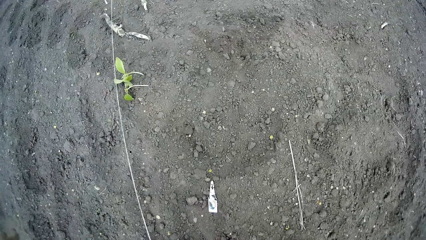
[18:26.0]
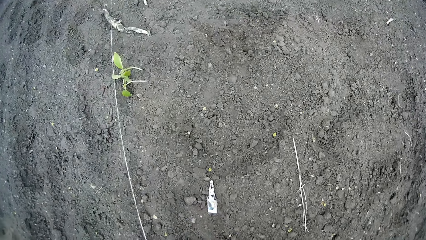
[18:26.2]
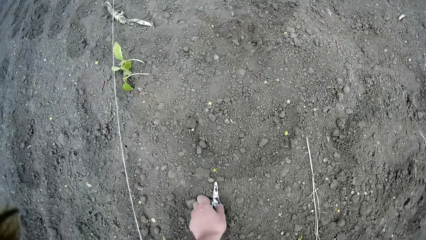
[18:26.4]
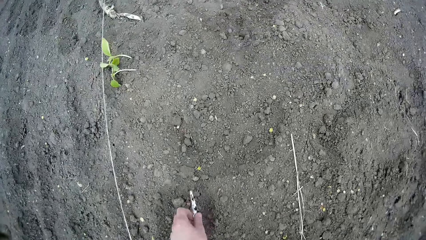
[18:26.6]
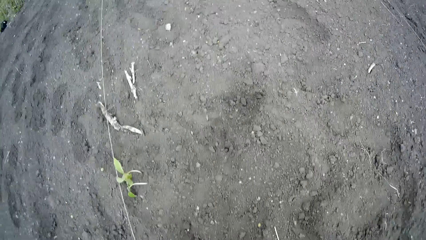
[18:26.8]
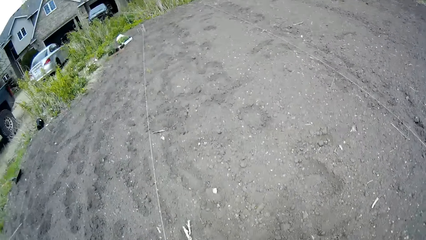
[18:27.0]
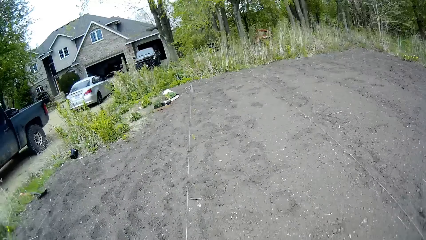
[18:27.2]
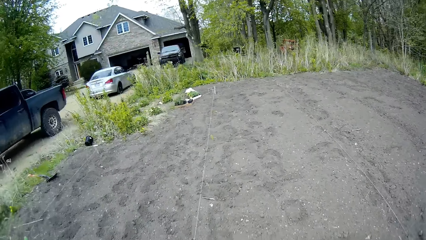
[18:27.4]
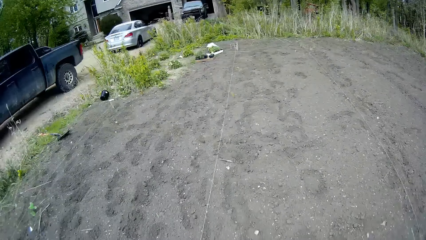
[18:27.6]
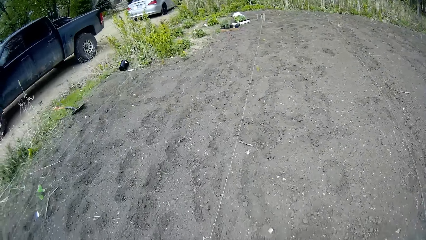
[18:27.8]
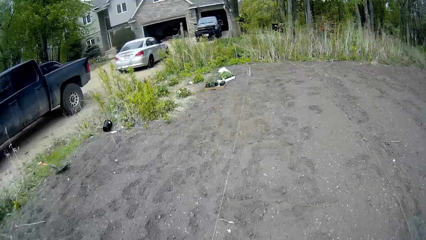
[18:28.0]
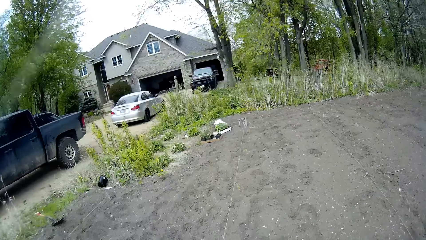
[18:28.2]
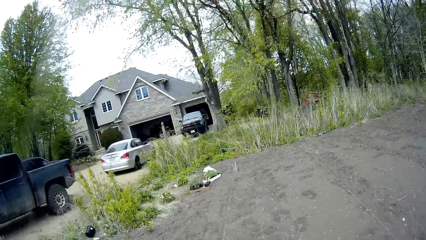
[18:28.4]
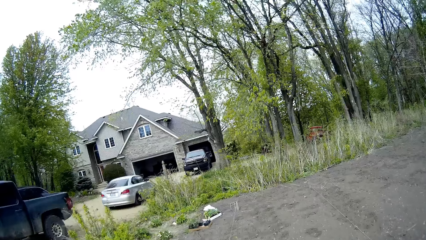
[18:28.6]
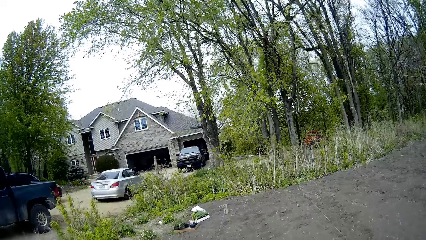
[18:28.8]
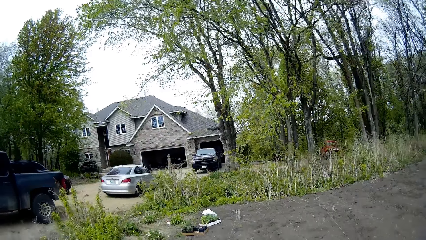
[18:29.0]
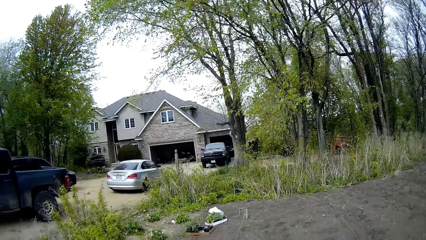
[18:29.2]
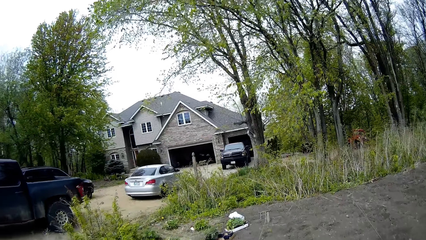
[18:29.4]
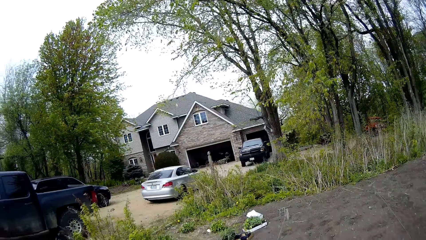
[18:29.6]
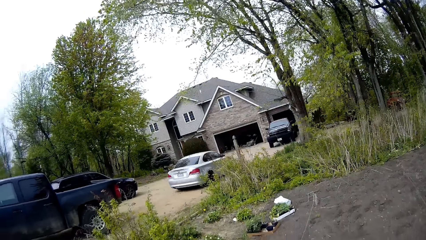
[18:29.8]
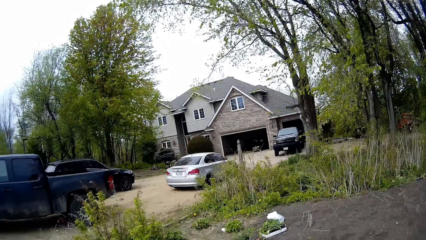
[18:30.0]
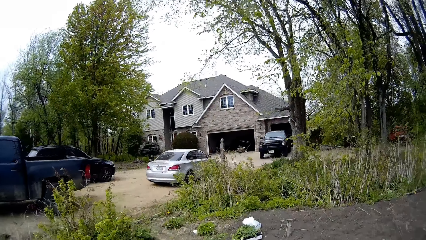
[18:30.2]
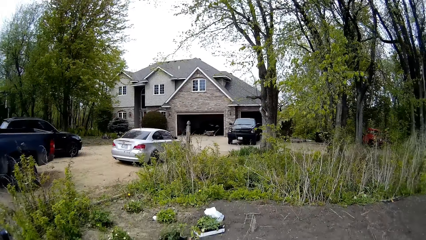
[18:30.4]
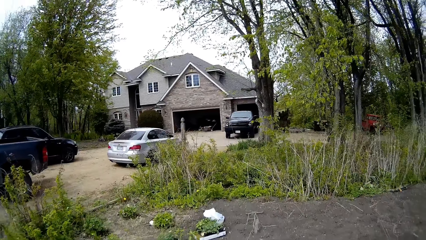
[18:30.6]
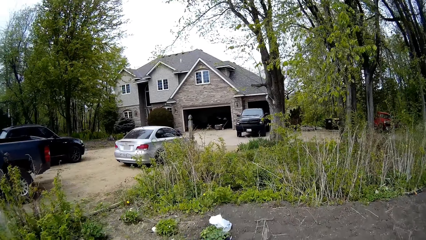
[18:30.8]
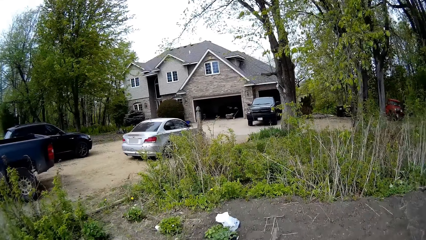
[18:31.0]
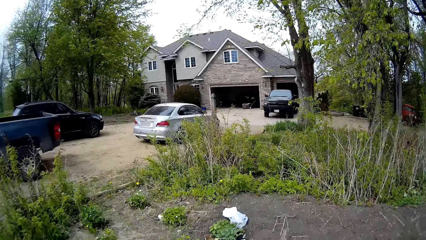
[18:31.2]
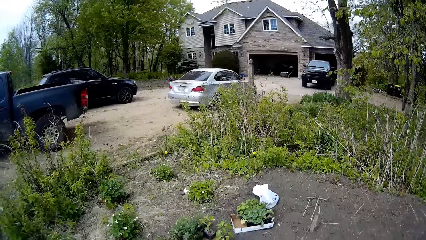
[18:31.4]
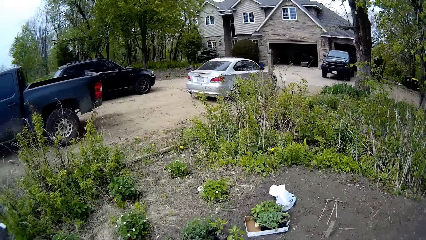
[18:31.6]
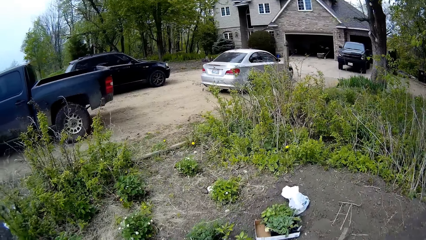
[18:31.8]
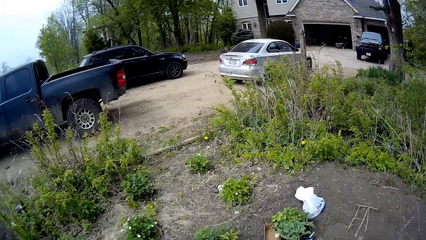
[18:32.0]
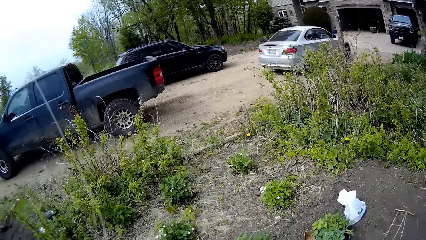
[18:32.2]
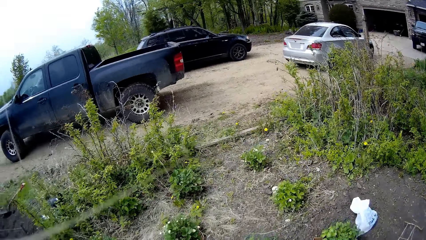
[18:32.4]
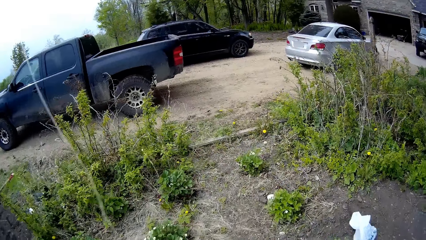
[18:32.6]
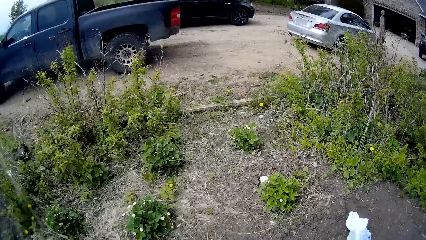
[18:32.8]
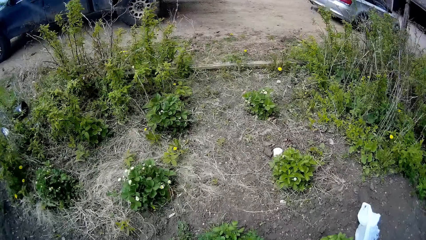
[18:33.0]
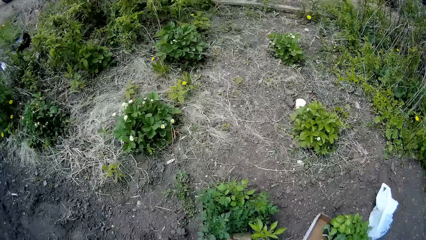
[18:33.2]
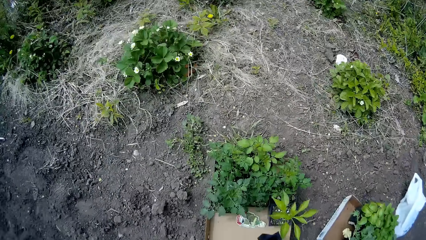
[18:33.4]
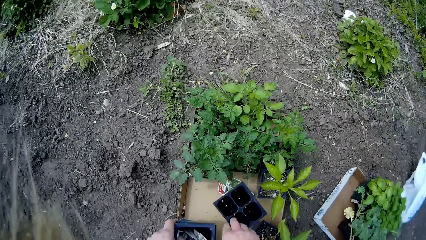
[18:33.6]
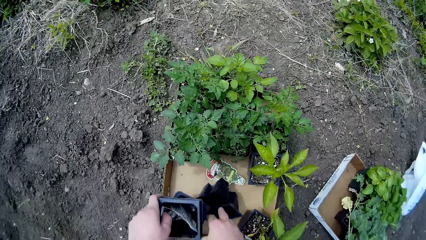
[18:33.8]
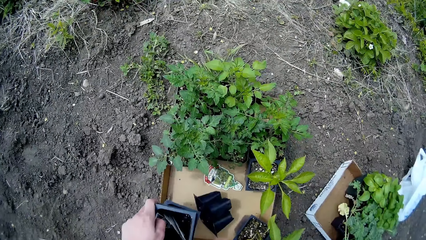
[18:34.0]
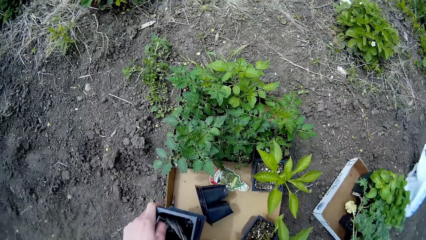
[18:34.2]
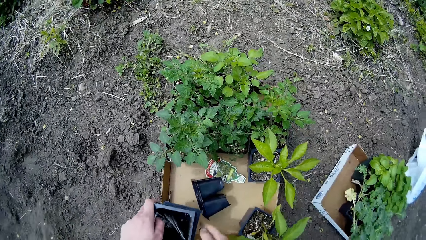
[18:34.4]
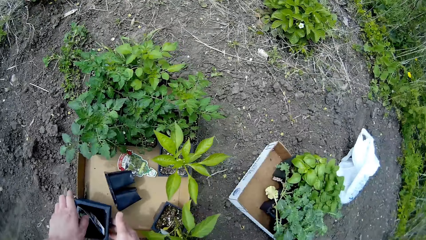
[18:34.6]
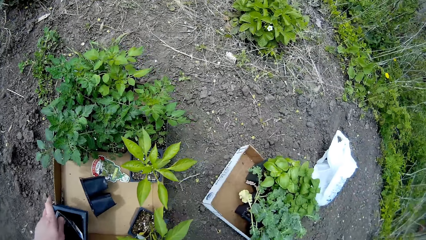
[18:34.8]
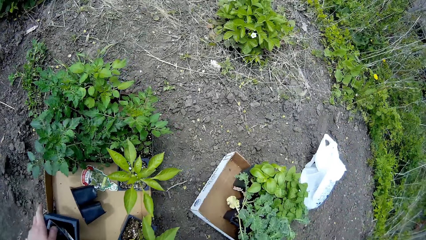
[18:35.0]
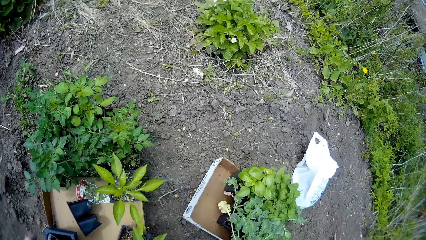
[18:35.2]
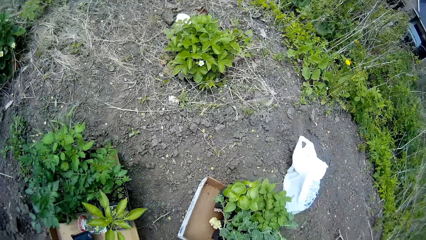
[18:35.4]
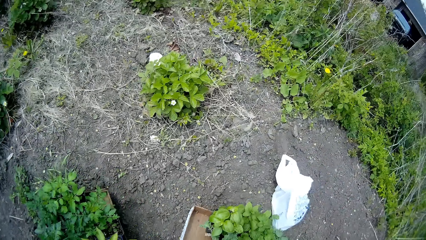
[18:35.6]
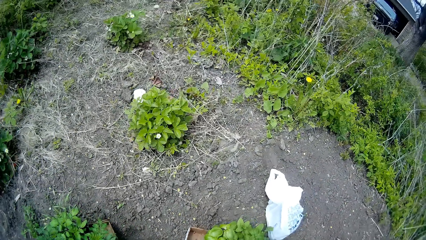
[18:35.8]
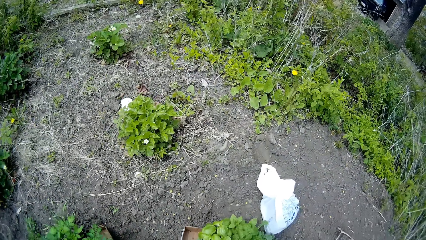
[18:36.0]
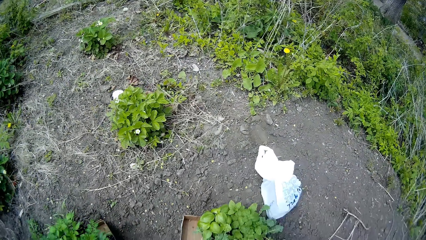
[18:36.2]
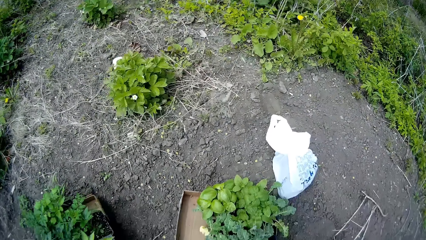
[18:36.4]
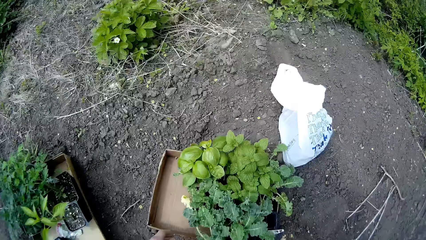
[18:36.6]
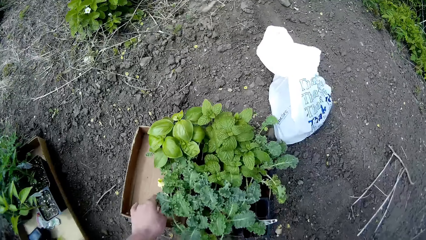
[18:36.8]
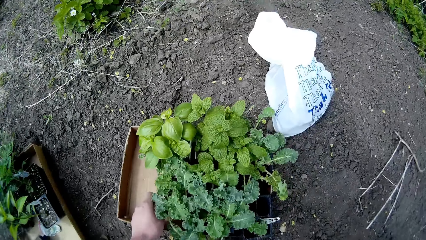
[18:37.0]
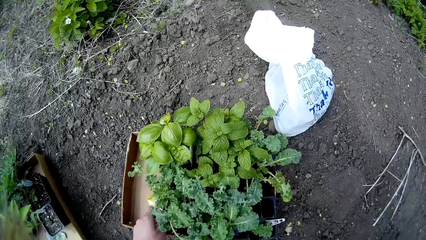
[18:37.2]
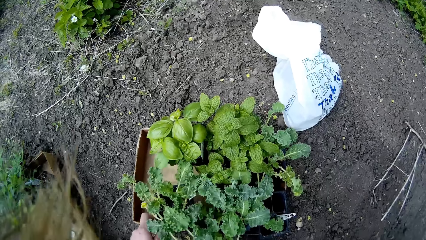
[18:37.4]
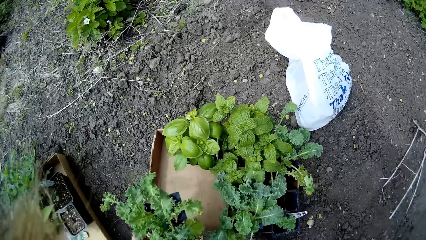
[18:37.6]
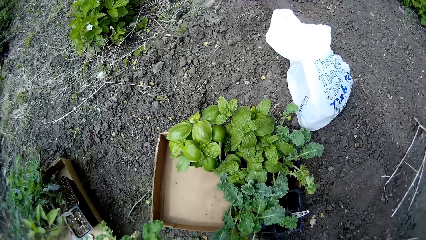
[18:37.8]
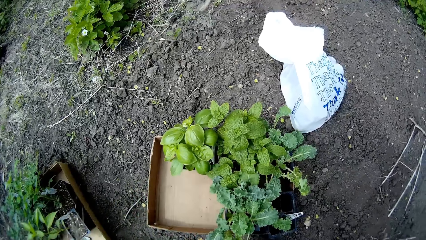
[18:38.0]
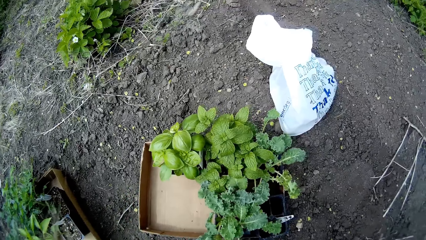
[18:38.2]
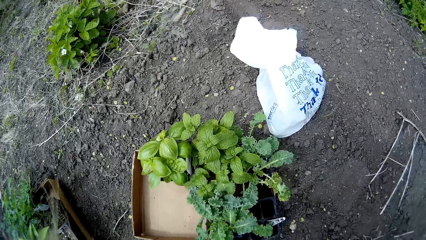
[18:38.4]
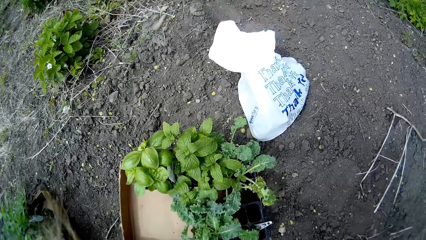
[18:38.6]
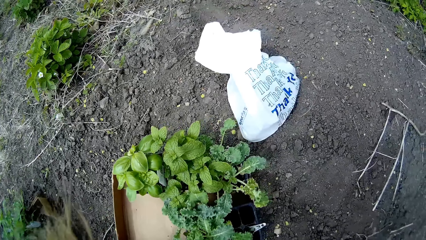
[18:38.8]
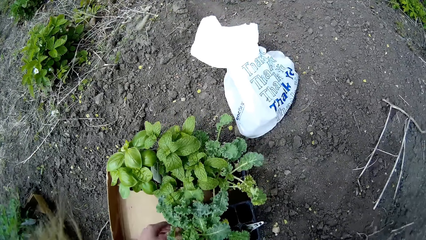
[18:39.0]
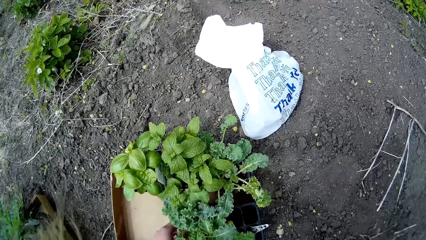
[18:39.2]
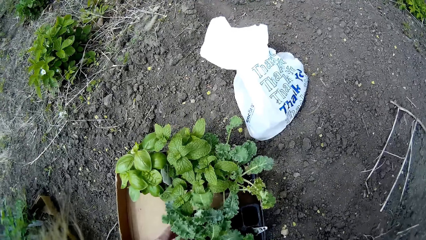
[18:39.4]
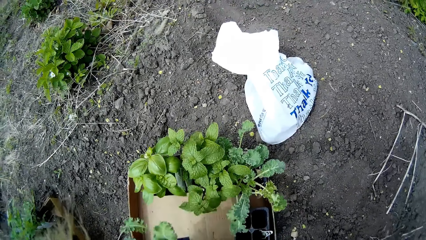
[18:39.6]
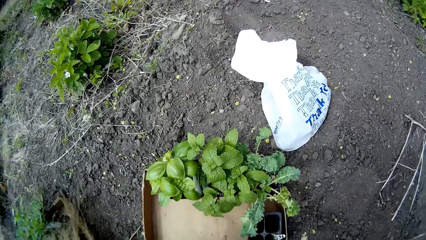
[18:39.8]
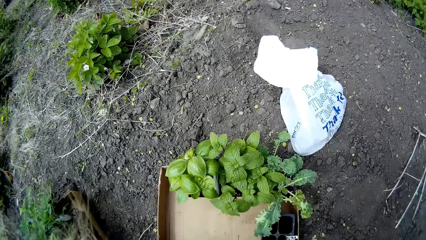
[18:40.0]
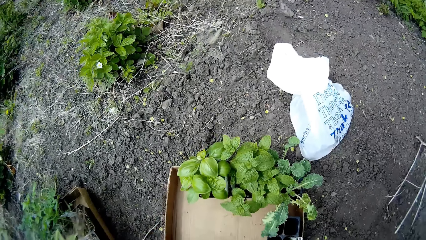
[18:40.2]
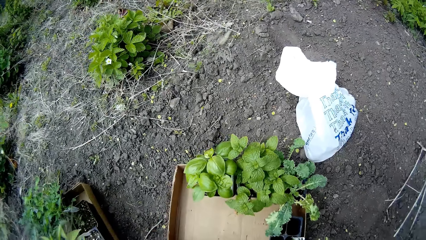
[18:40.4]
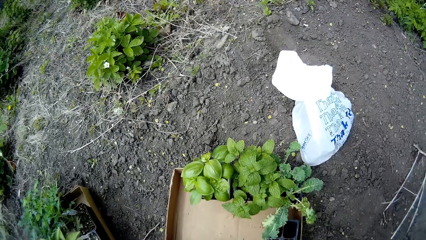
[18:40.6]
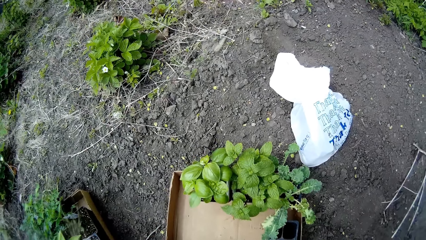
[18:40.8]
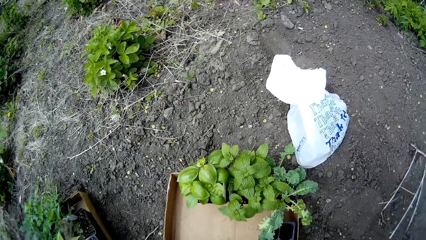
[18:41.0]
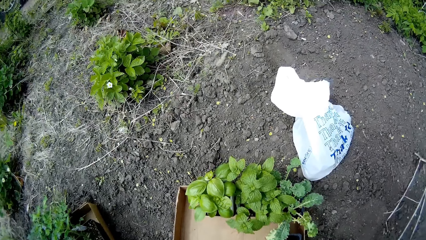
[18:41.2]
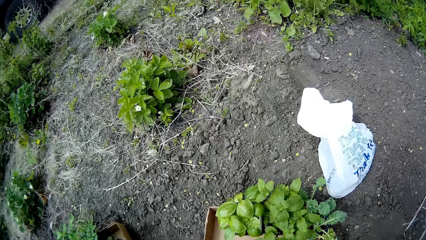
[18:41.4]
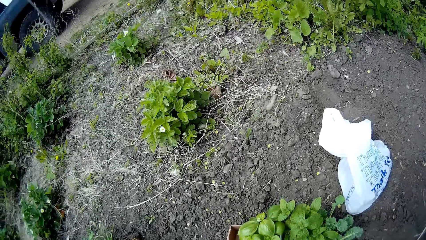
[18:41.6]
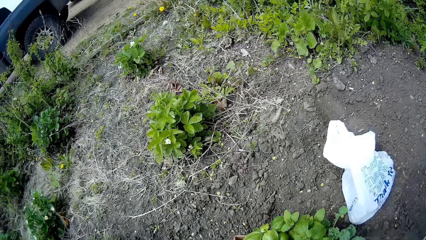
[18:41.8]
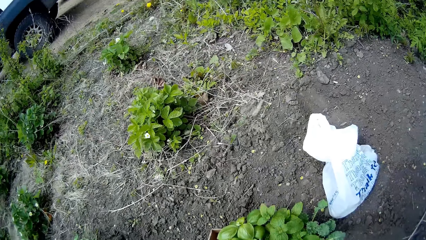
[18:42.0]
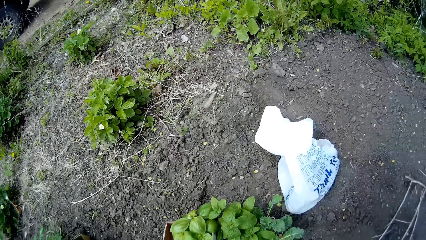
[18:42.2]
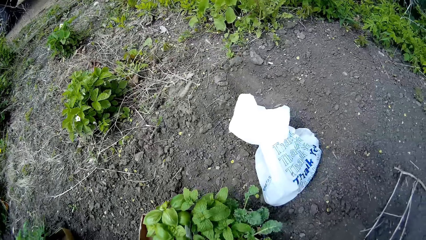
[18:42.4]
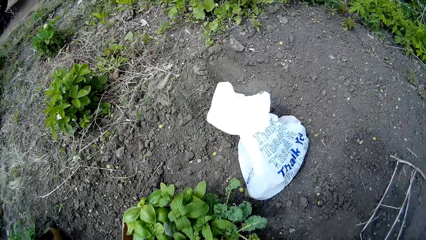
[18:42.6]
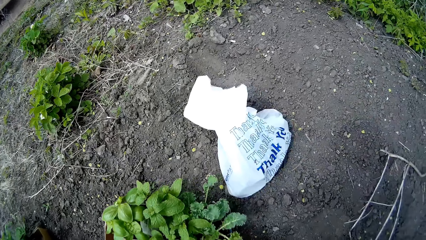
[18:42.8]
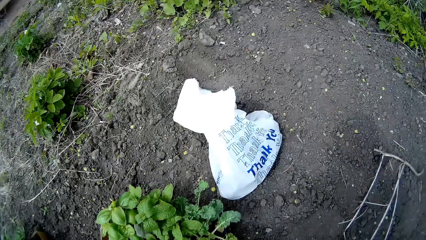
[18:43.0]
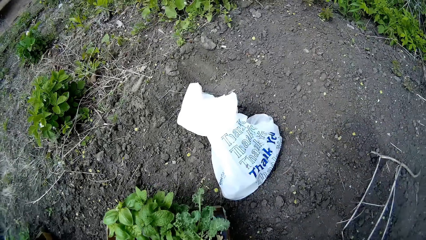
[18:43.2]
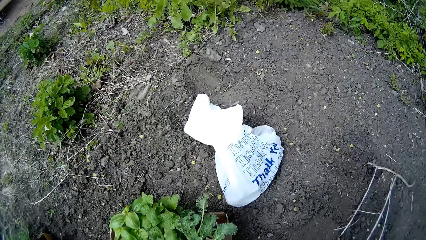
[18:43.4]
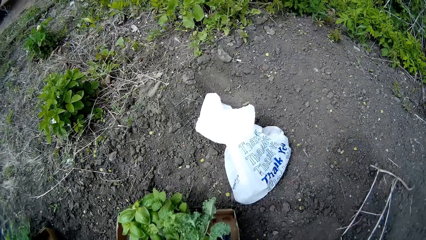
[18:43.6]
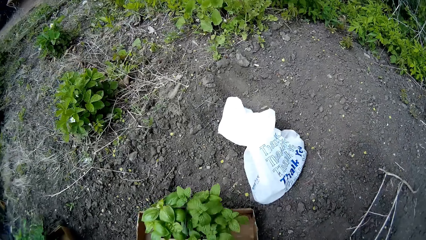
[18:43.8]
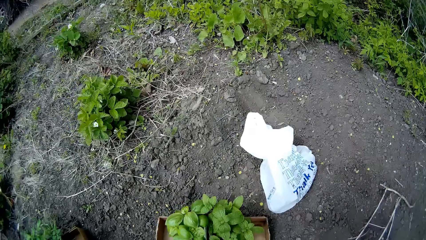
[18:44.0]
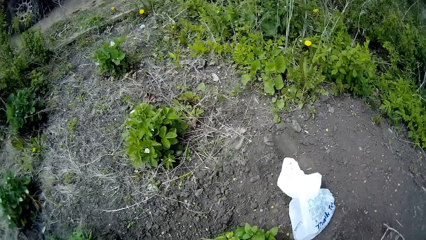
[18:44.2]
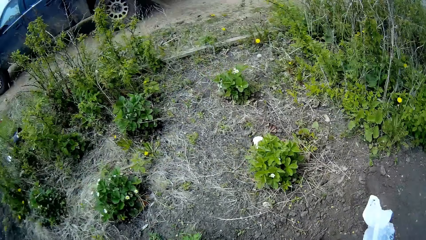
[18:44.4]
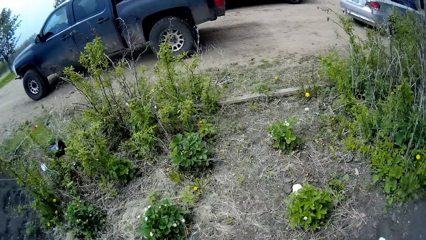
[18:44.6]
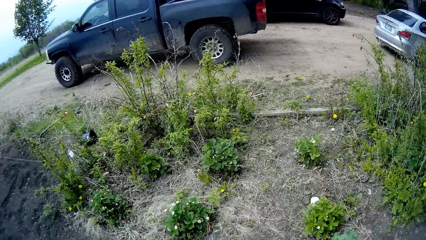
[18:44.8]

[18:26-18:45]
The camera wearer picks up a flowerpot soil tiller from the farmland with her left hand. She walks around the garden. She drops the flowerpots on the farmland with both hands, in the box on the ground. She picks up a flowerpot from a carton on the farmland with her left hand. She picks up a flowerpot from the carton on the farmland with her left hand repeatedly.
